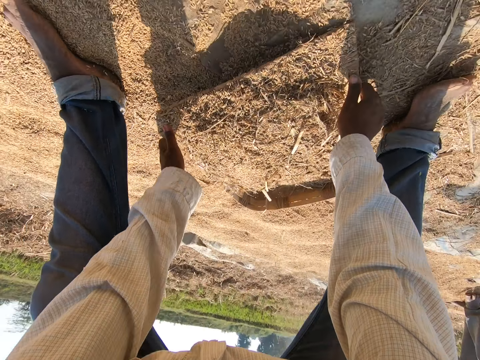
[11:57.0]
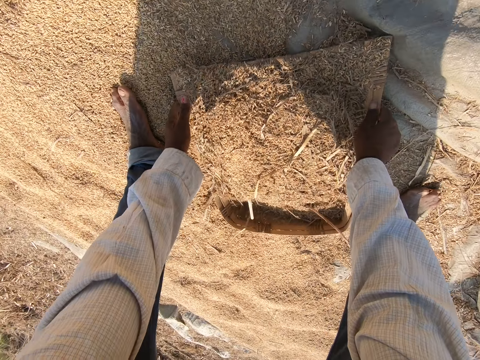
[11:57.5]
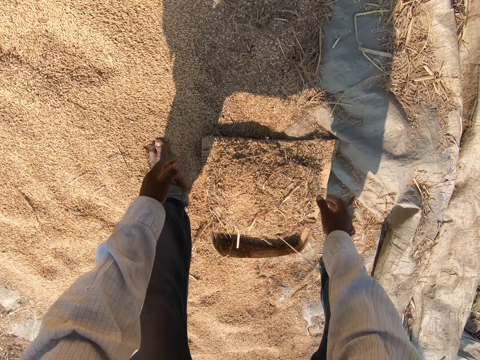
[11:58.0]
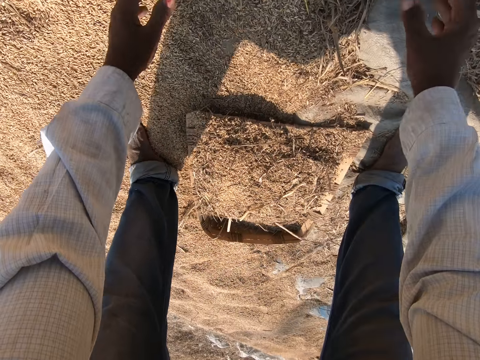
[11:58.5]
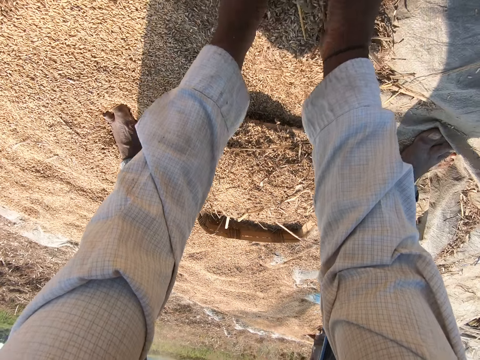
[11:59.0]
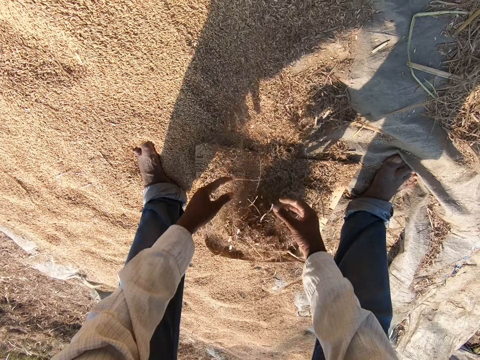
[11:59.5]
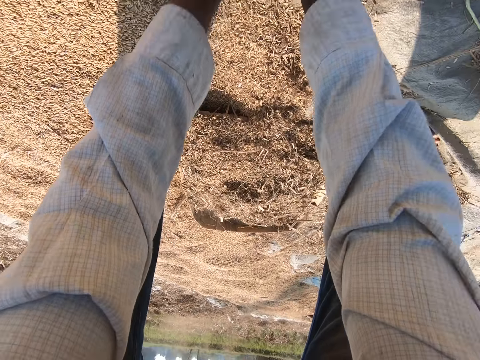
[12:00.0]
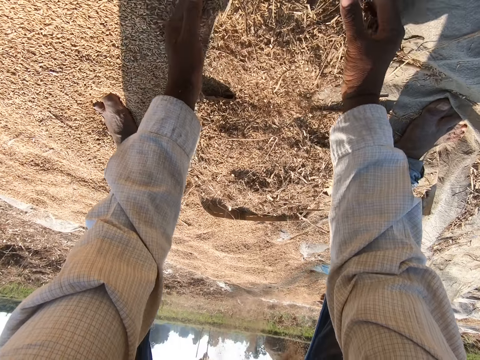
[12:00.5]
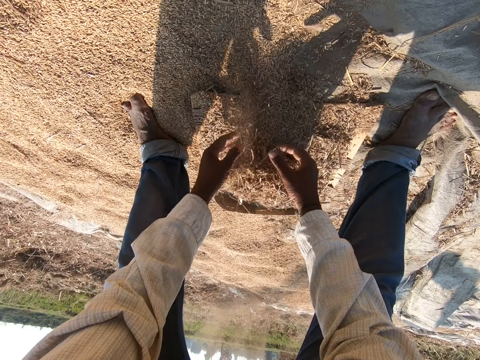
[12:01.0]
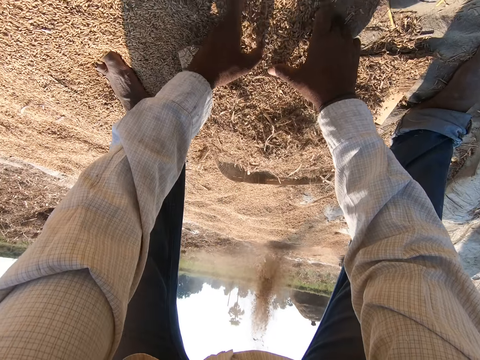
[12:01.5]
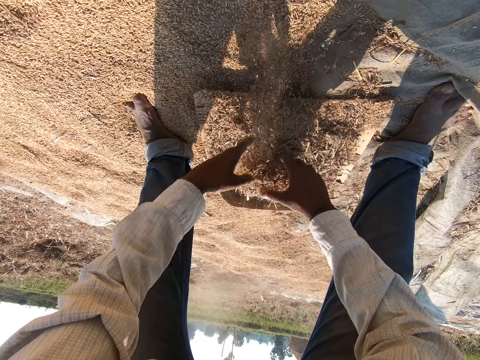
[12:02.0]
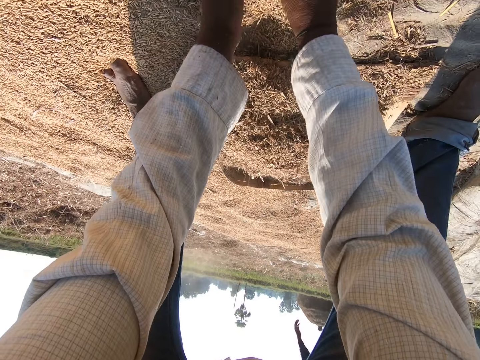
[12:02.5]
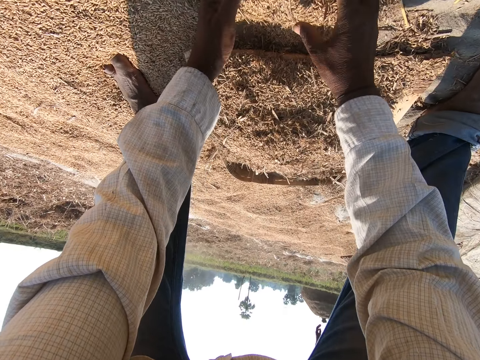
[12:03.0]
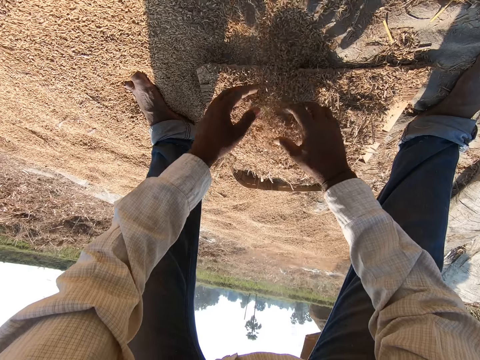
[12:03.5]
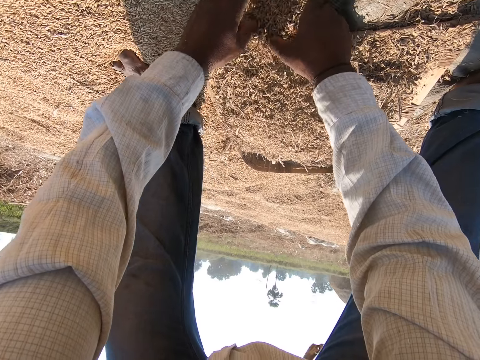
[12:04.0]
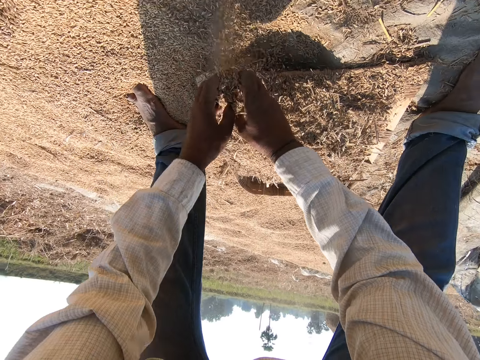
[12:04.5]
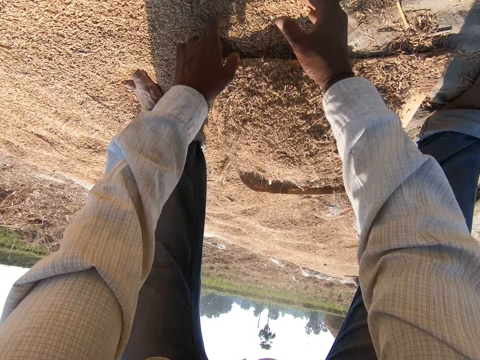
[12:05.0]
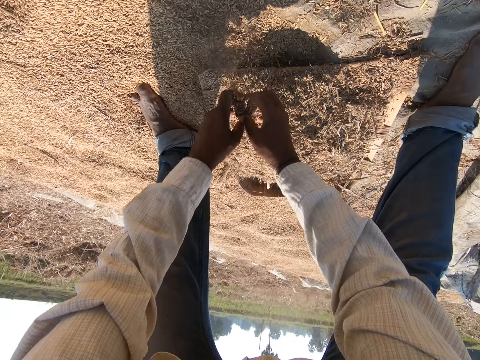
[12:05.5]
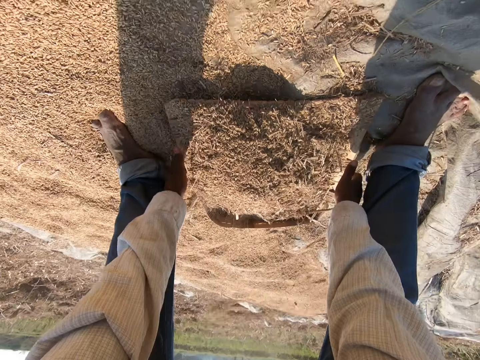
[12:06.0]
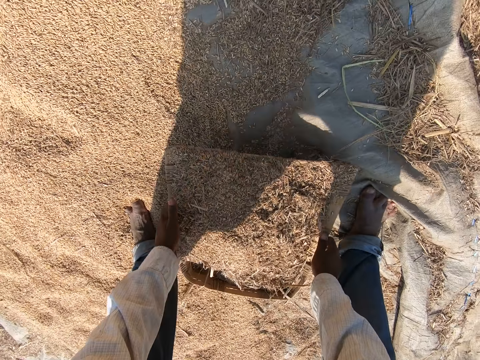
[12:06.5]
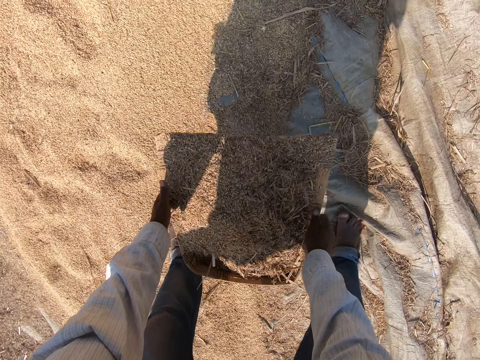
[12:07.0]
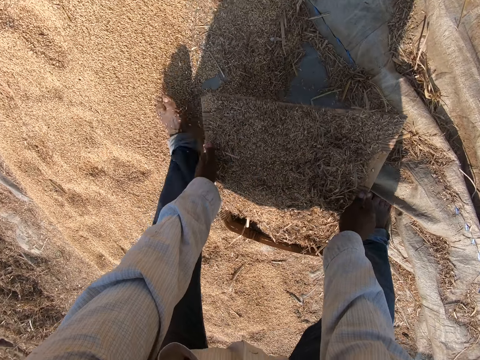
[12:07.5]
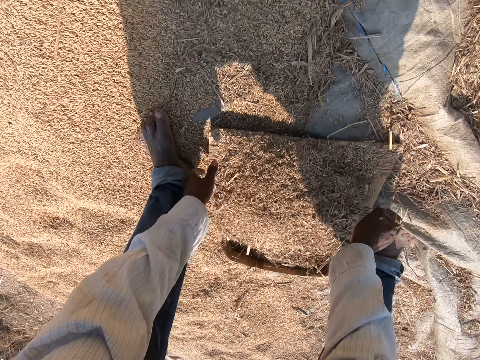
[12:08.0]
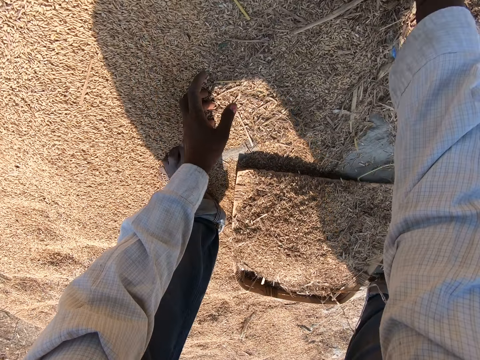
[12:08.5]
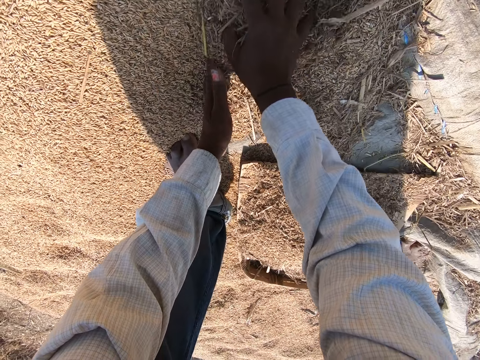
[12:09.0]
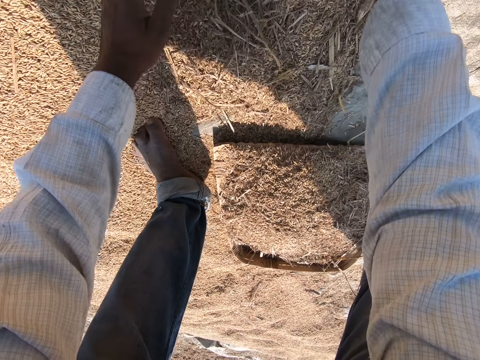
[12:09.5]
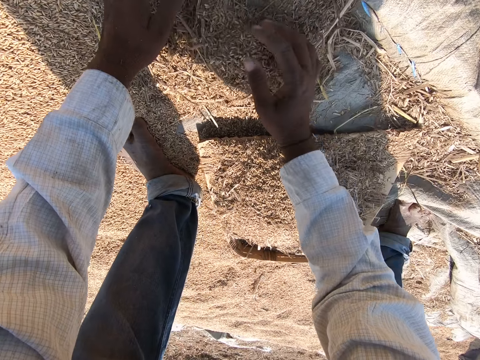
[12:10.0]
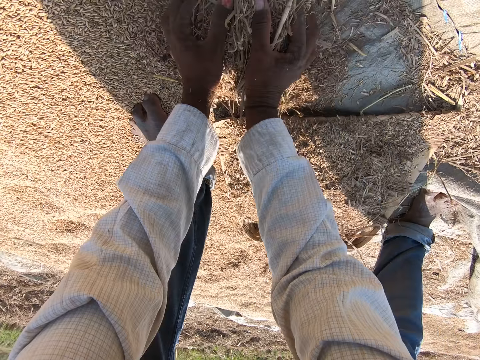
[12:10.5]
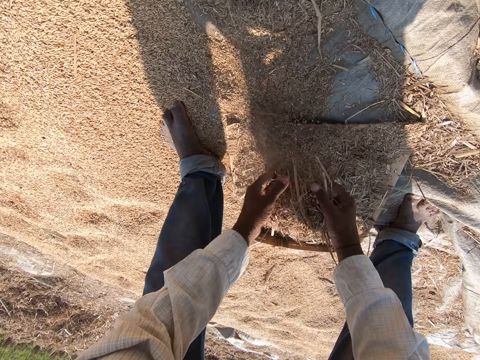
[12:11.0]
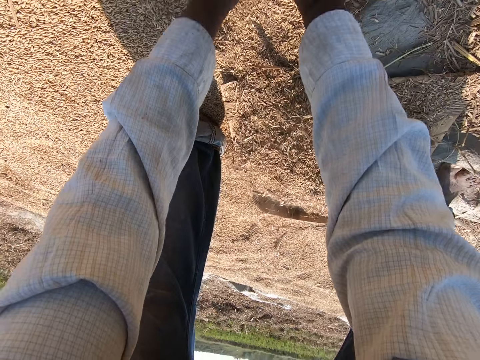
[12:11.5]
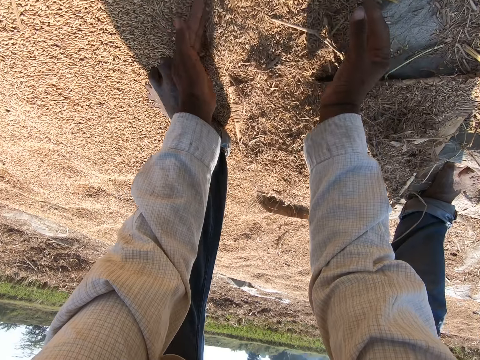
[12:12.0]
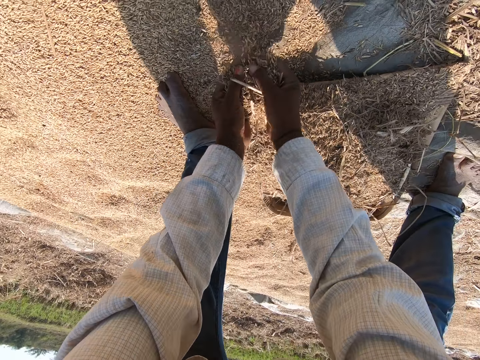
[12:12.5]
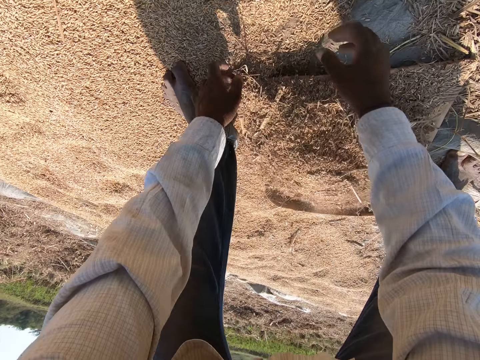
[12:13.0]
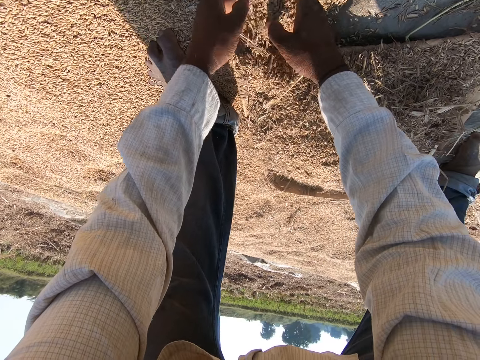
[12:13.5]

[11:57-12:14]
The camera wearer picks up the winnowing tray on the ground. They adjust the tray basket, put the winnowing tray on the ground, scoop the grains on the ground, and pack the sheaves. They carry the basket. They pick up the winnowing tray on the ground. They put the winnowing tray on the ground, scoop the grains on the ground, and pack the sheaves.

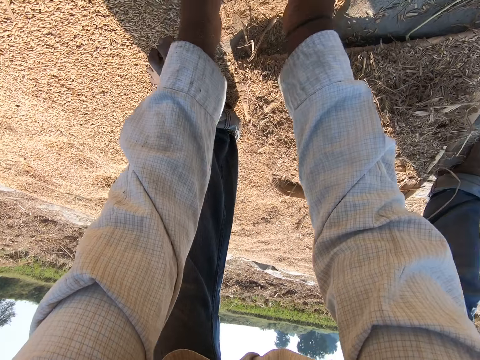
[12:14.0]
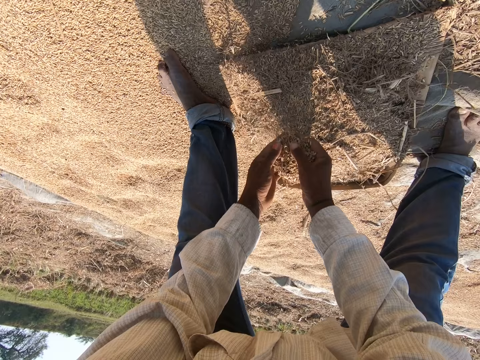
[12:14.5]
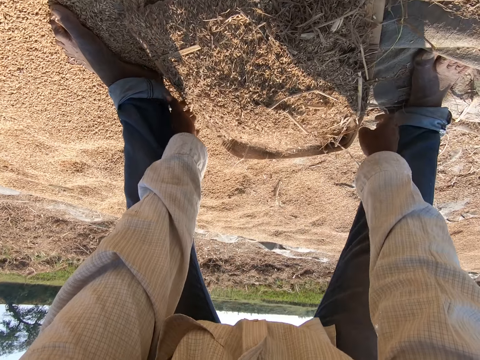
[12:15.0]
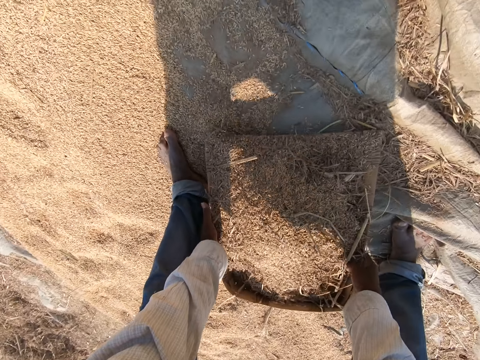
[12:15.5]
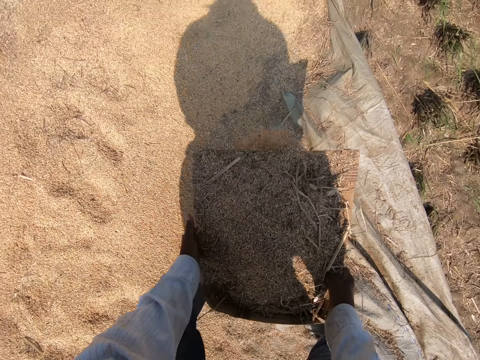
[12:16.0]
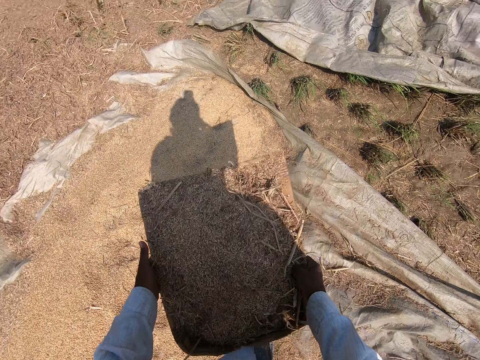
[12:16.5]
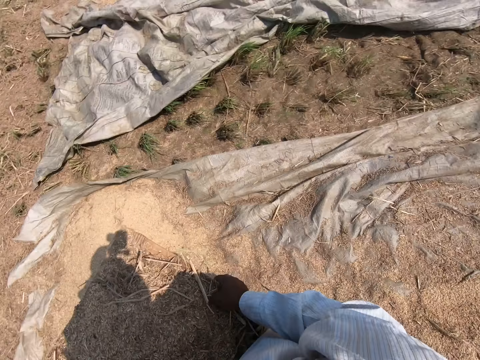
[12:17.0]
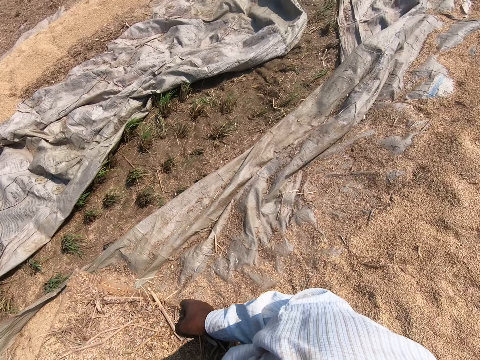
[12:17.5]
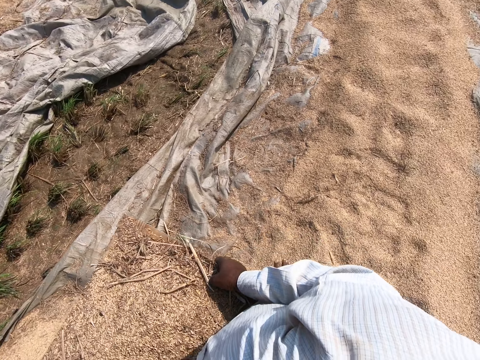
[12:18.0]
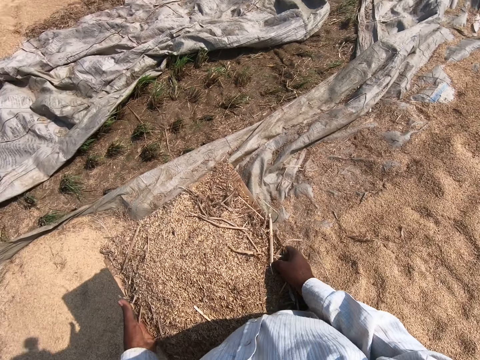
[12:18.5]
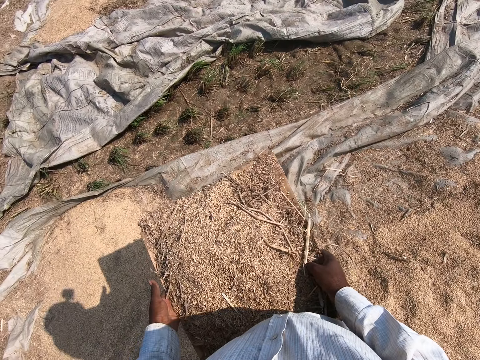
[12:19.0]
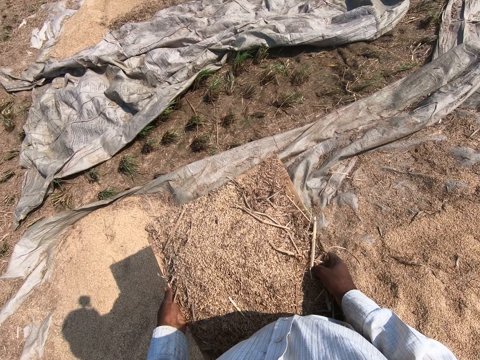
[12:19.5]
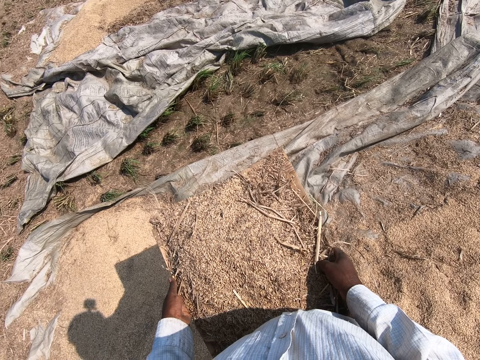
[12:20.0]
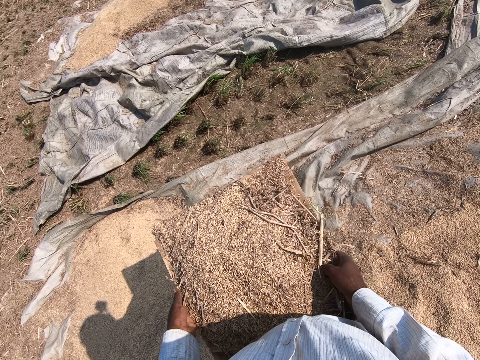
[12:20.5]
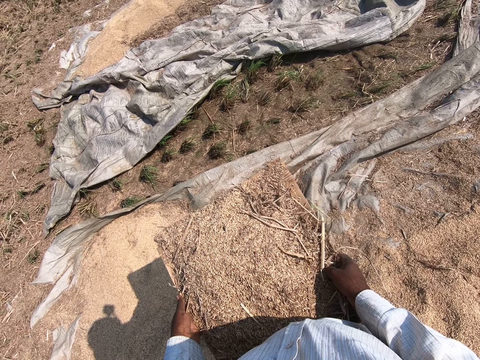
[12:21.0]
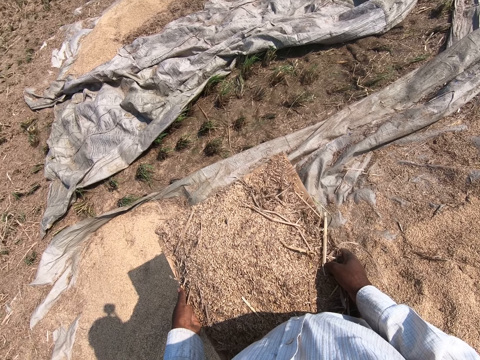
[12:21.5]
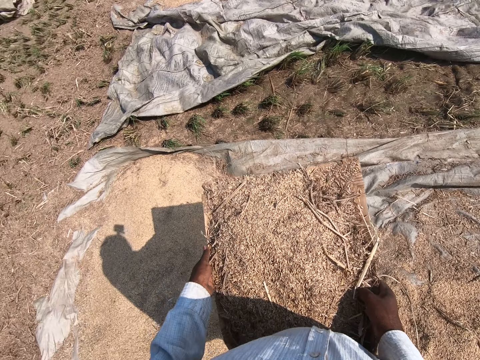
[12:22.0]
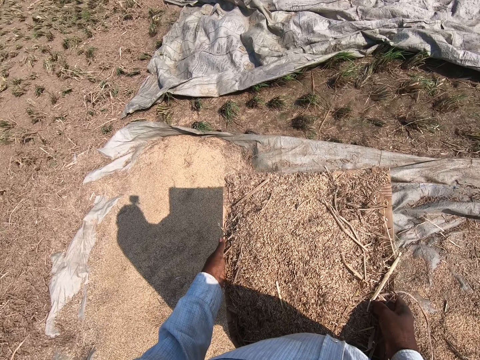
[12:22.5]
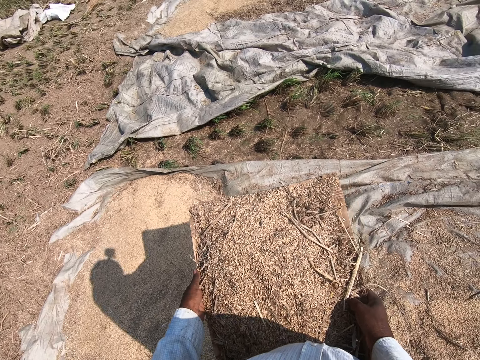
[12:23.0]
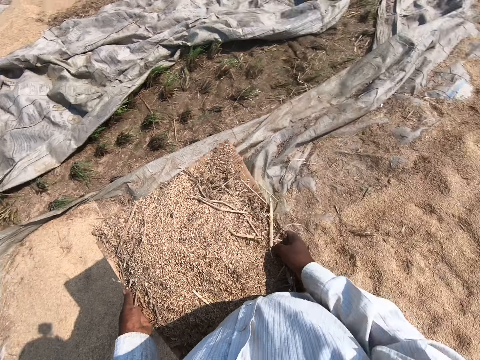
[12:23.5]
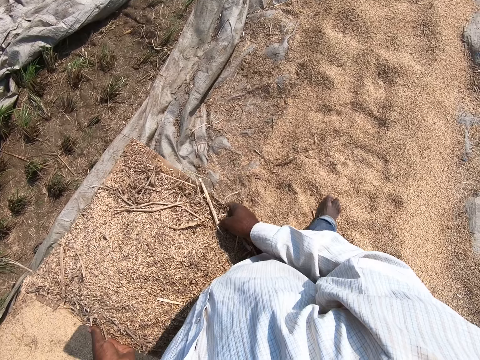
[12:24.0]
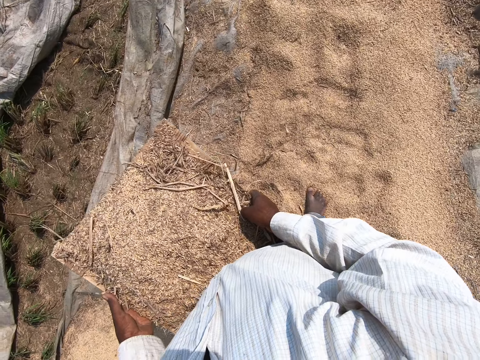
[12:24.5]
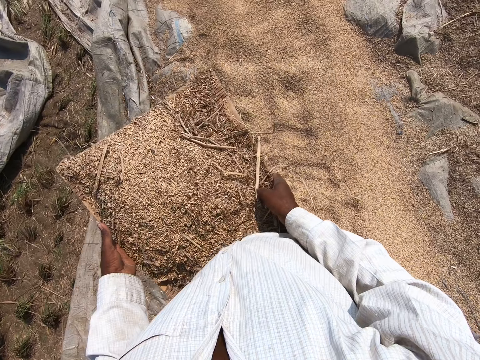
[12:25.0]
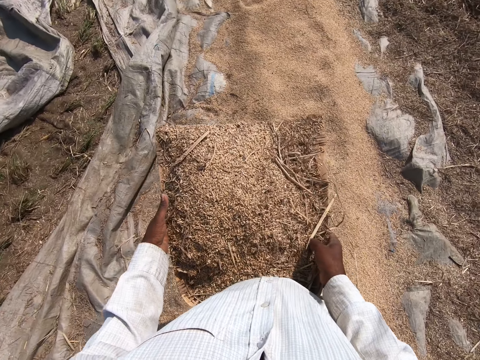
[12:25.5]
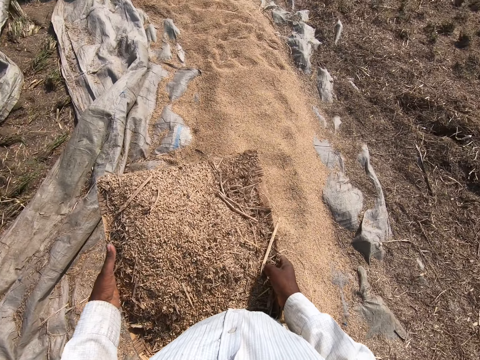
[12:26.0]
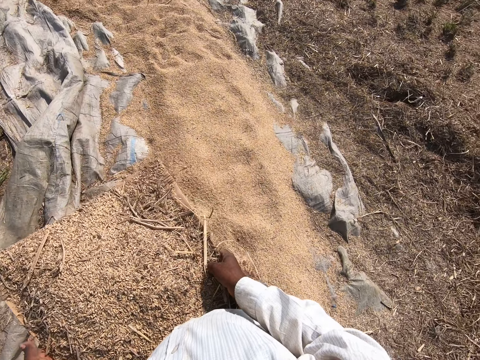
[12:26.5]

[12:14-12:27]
The camera wearer picks up the winnowing tray on the ground. They carry the tray basket. They stand on the ground. They walk on the ground.
